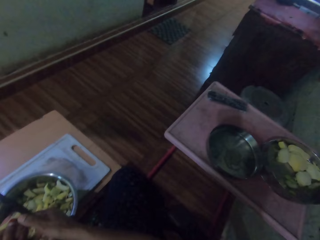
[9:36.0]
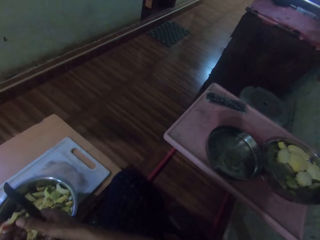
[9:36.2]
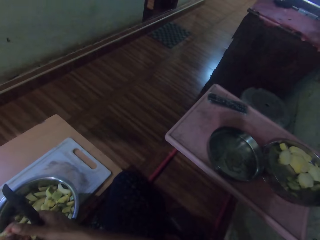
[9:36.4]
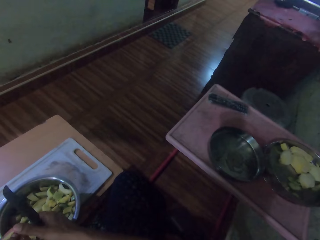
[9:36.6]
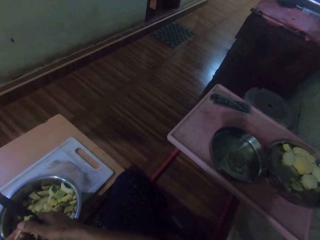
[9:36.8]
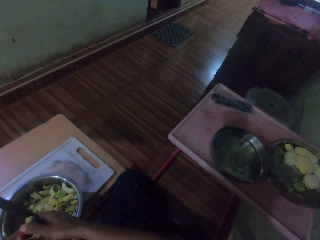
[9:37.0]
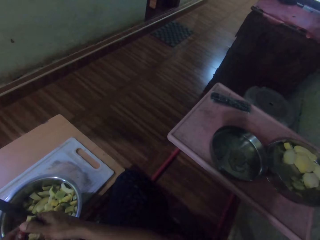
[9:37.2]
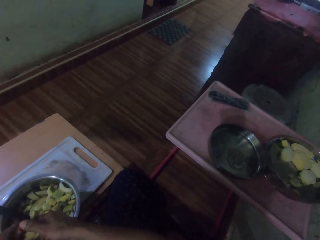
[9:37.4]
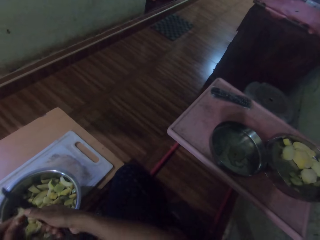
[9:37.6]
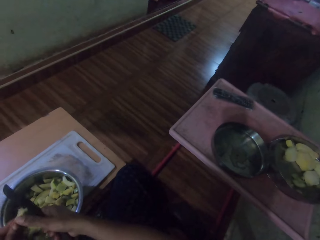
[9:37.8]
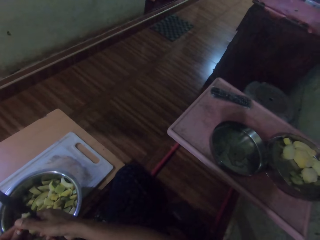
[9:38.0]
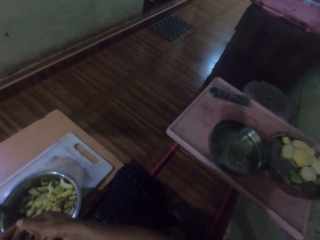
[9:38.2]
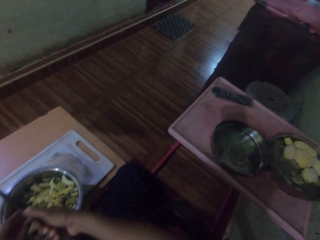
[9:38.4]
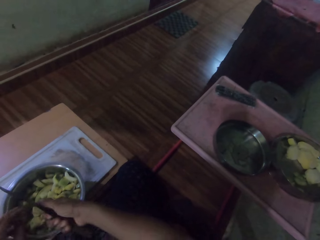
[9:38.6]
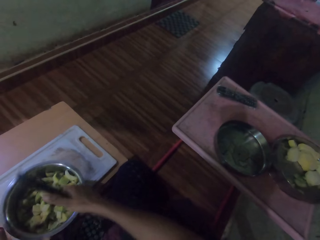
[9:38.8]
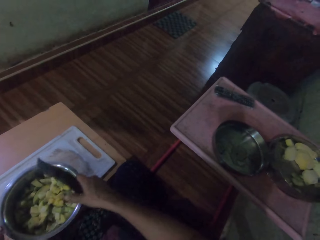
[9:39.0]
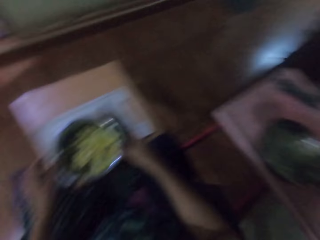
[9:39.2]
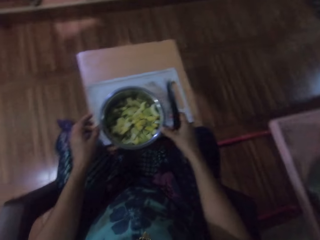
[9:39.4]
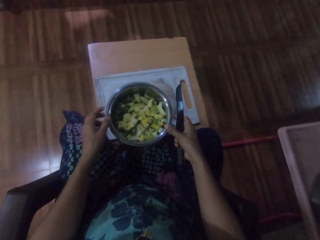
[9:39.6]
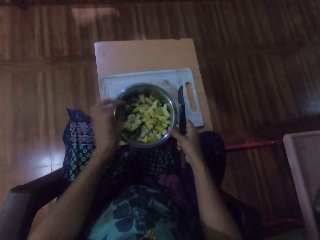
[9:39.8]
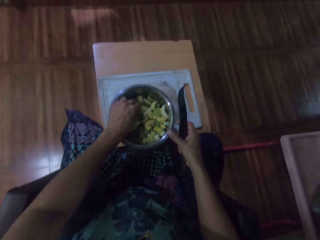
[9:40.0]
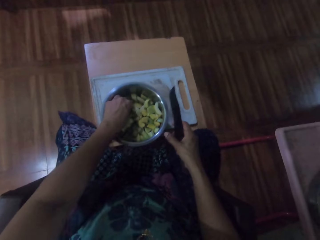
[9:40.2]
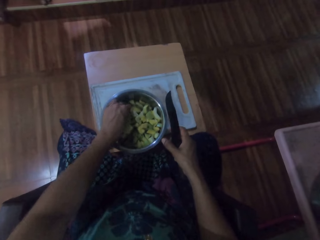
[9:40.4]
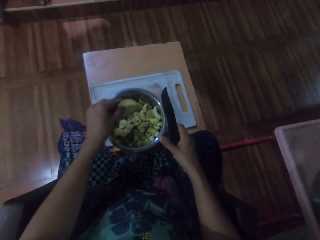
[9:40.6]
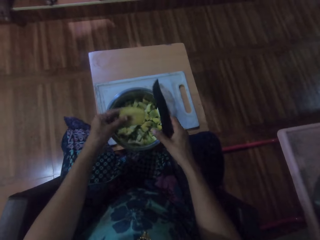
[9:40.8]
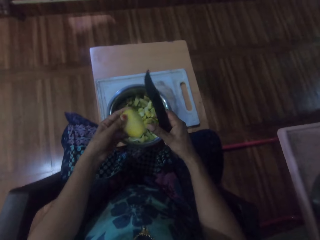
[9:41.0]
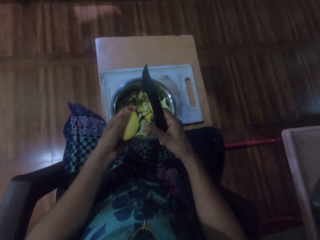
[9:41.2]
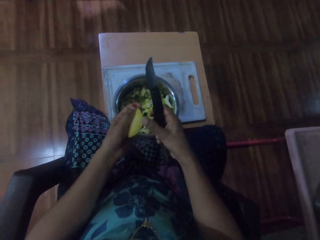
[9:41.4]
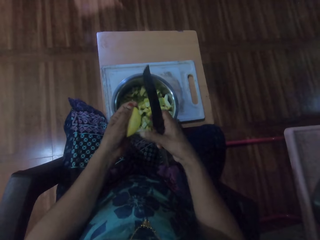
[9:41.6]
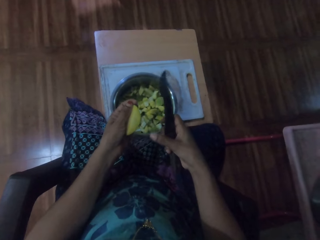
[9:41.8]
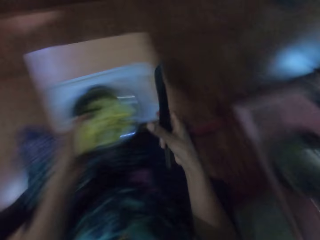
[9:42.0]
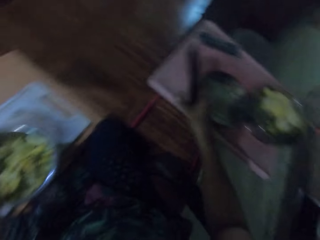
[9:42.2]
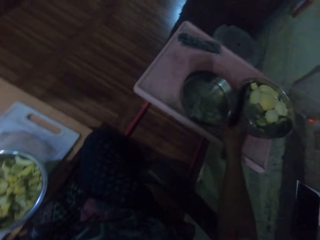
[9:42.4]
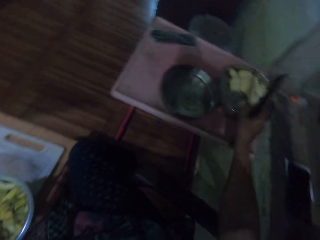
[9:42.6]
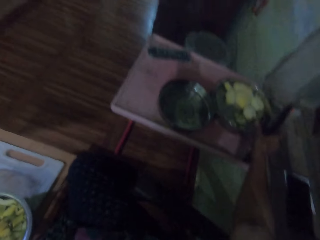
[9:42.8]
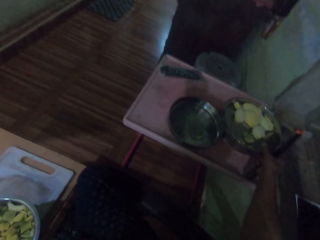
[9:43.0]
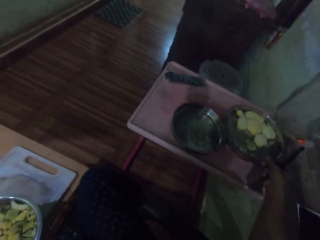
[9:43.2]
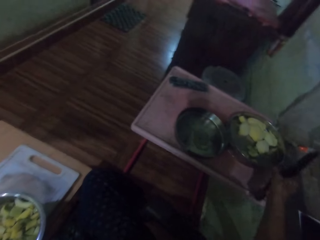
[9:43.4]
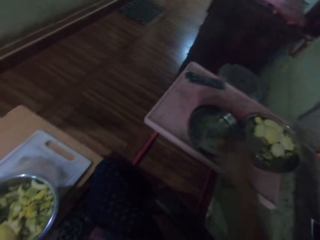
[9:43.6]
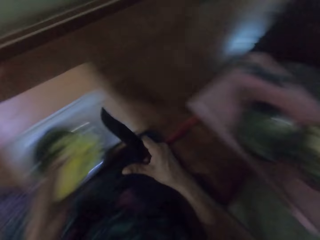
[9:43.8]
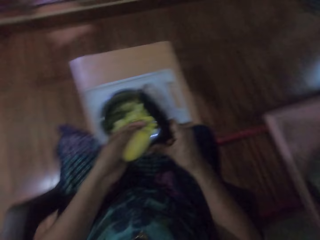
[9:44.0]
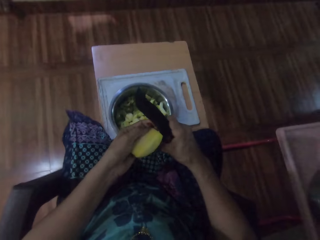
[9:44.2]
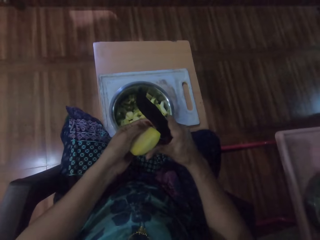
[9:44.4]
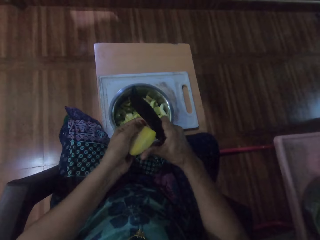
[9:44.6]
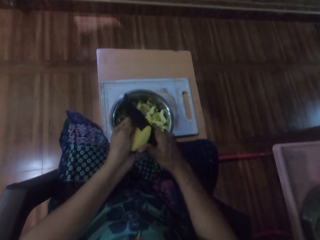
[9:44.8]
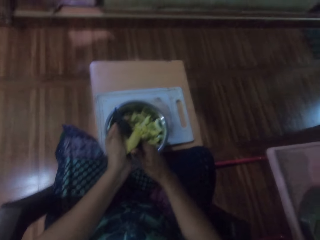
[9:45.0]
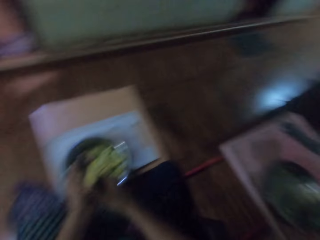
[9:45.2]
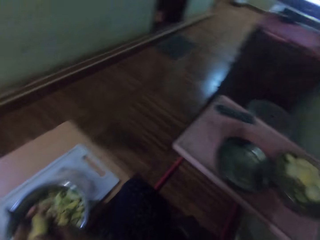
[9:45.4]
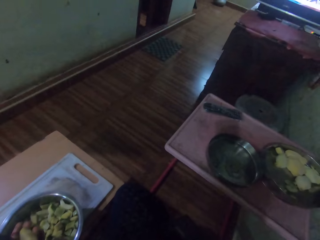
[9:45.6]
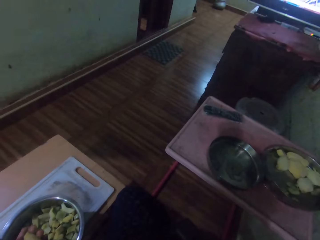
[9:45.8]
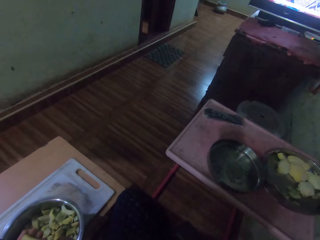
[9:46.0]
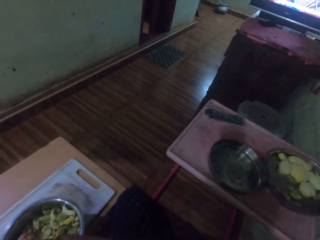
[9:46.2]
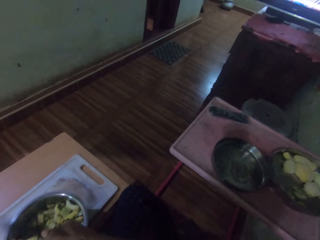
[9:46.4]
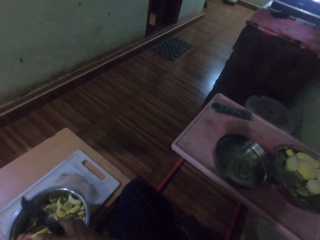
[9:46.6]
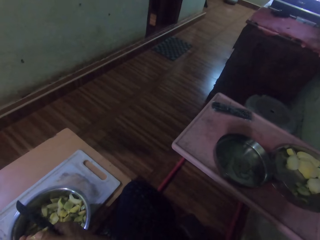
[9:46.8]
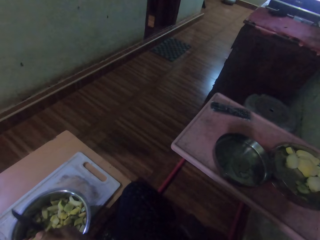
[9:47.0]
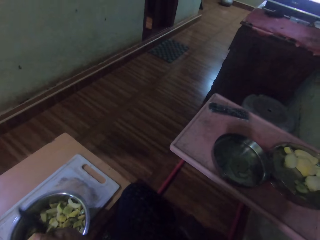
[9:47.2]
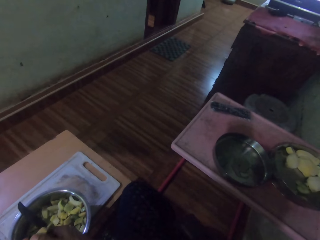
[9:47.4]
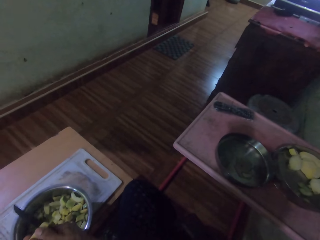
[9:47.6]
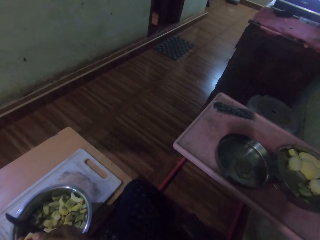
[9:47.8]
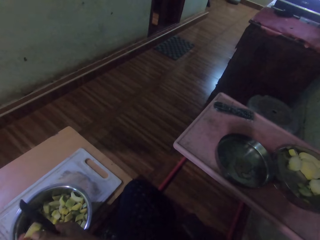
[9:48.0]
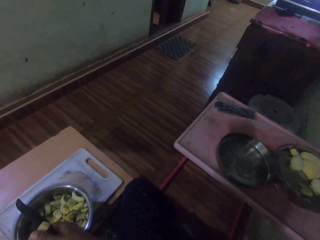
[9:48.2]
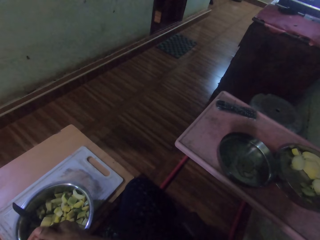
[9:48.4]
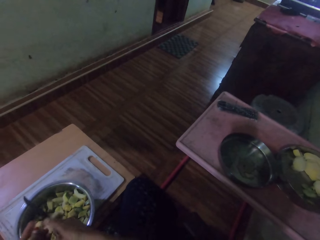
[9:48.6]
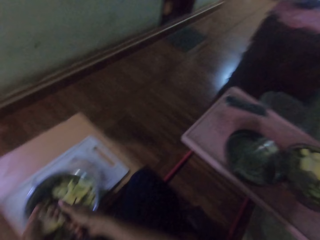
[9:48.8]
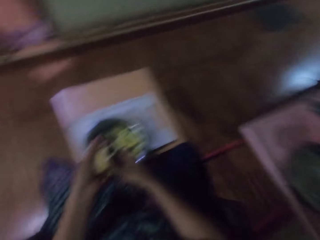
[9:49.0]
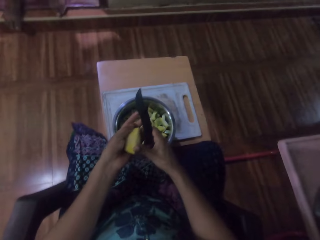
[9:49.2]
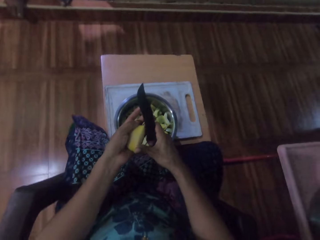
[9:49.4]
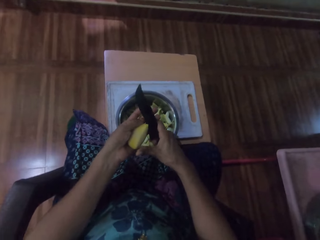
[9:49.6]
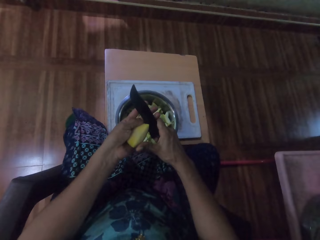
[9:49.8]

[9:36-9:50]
The camera wearer removes something. They chop something.

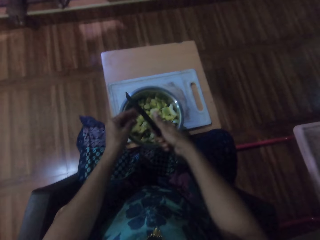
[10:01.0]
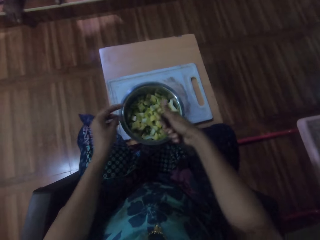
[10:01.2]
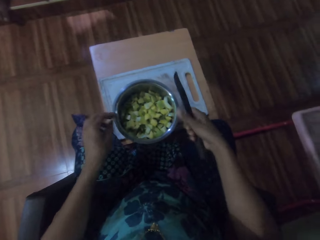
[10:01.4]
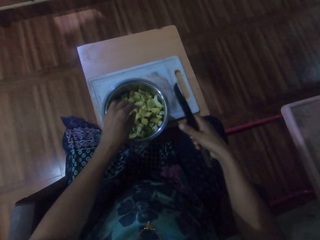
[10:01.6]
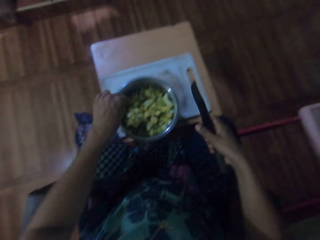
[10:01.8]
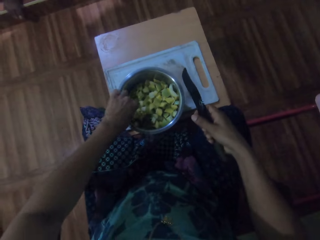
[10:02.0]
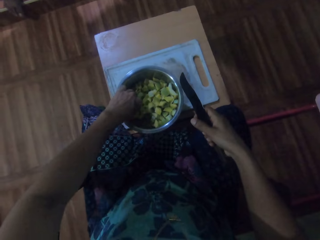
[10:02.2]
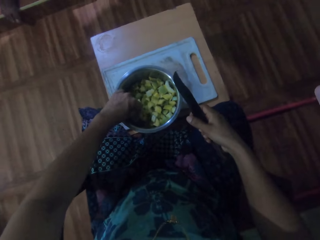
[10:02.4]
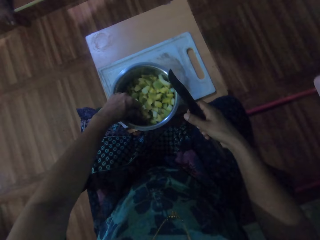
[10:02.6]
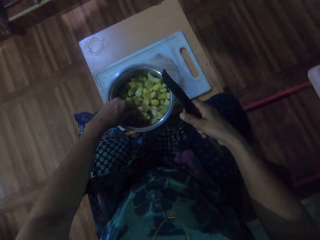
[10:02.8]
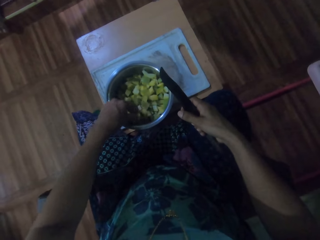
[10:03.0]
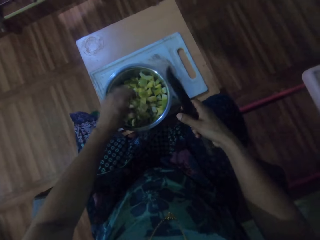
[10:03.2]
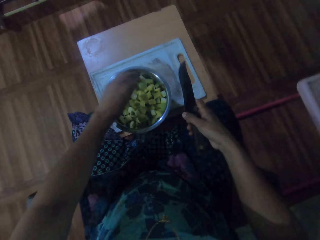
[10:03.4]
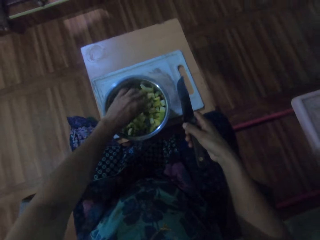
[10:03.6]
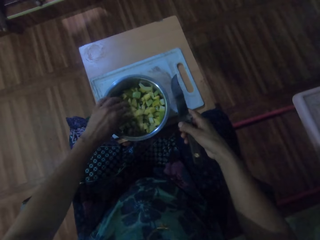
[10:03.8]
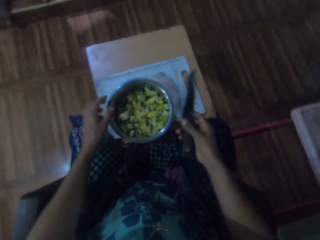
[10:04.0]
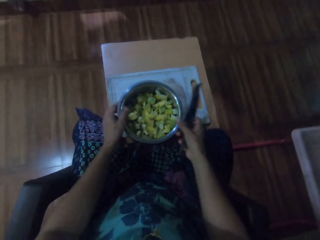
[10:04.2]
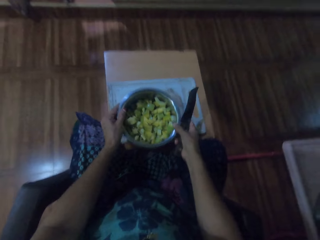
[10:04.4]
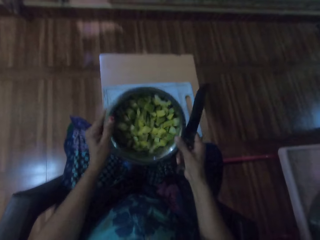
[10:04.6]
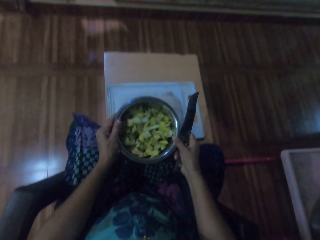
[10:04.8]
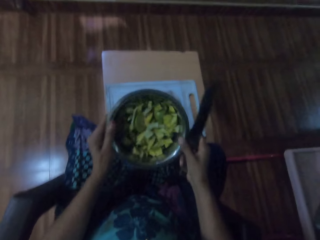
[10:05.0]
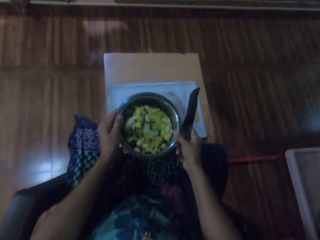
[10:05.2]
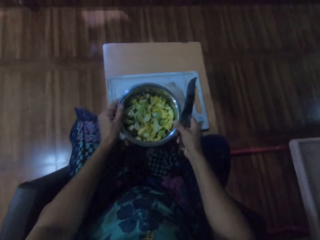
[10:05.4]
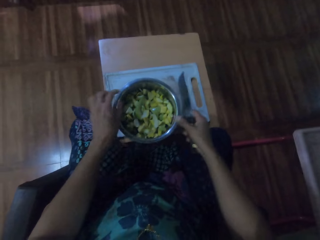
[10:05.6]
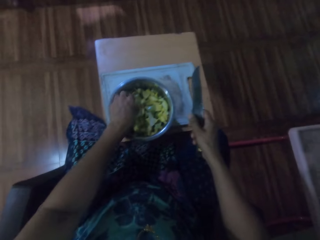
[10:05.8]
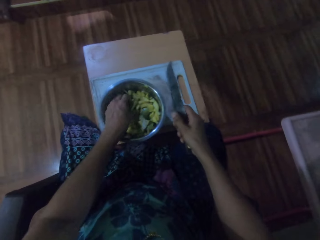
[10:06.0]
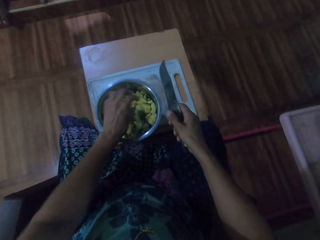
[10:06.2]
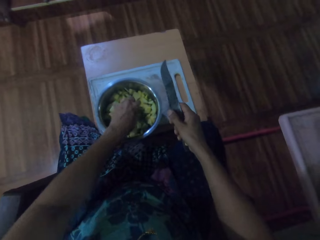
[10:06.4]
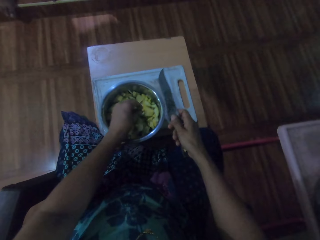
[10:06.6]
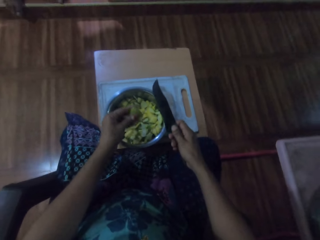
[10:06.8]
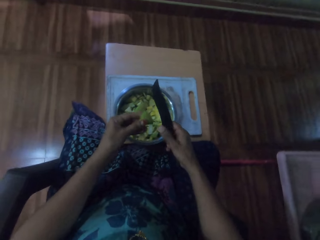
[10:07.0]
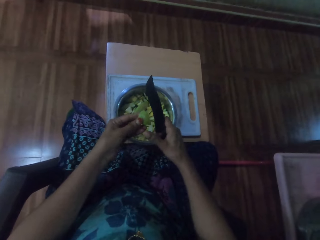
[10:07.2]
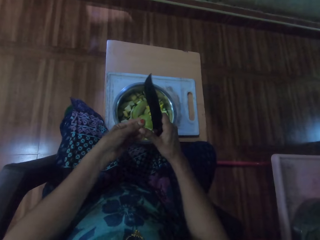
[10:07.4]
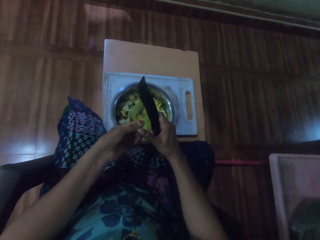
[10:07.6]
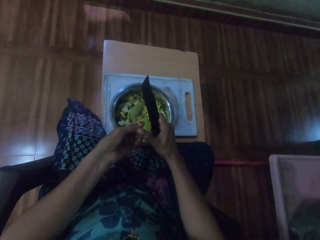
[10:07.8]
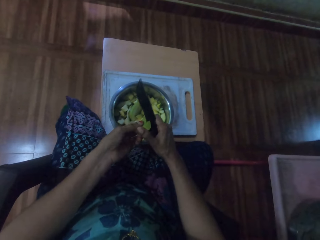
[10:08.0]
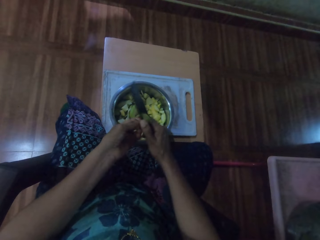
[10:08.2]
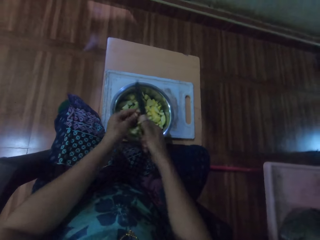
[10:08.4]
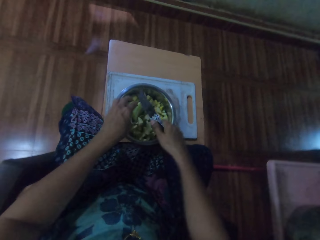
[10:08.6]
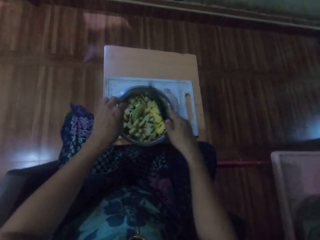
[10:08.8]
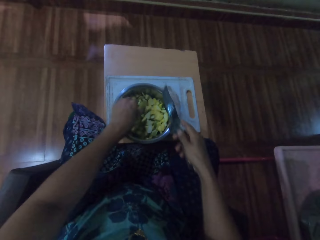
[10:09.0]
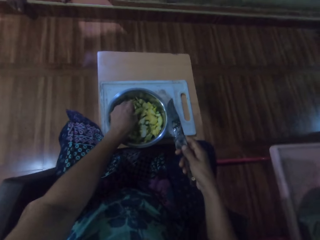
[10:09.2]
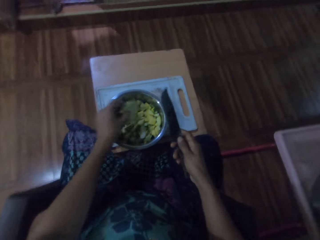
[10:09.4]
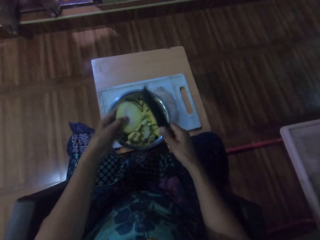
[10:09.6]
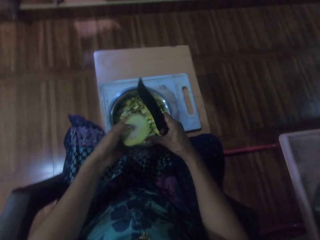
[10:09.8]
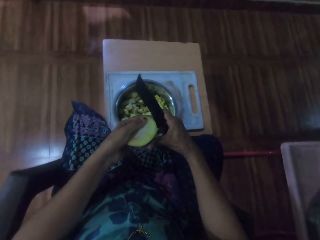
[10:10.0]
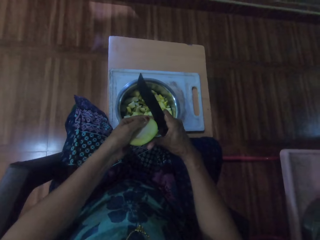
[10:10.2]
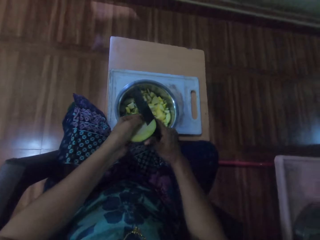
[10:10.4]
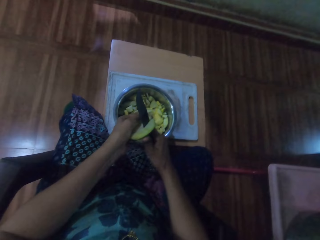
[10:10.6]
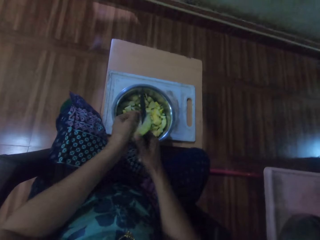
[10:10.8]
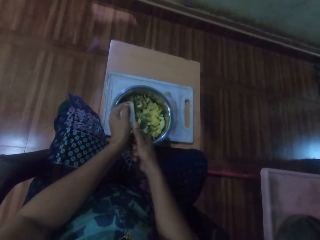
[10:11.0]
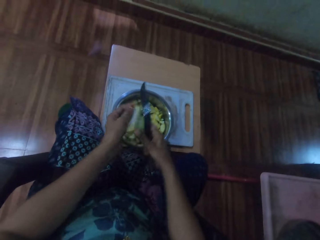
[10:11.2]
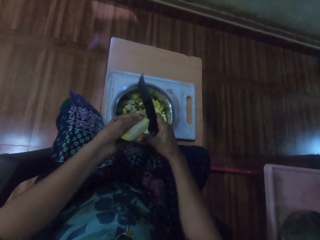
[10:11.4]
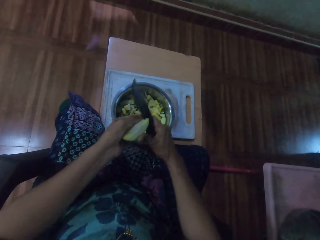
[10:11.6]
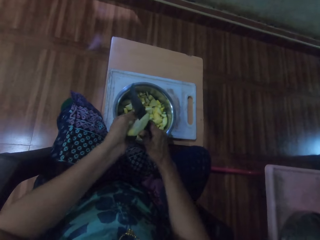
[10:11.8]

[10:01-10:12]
The camera wearer shakes the bowl. They pick something from the bowl and place the bowl on the stool. They cut the object with the knife. They pick something from the bowl. They cut the object with the knife.
